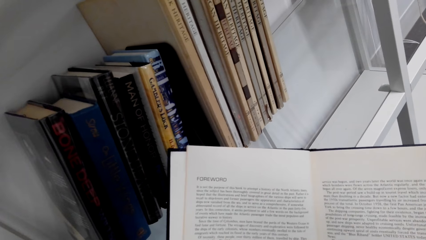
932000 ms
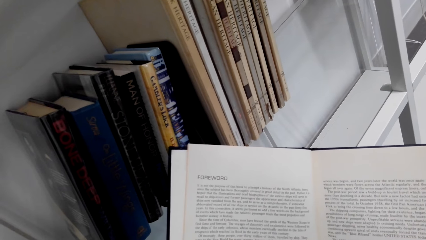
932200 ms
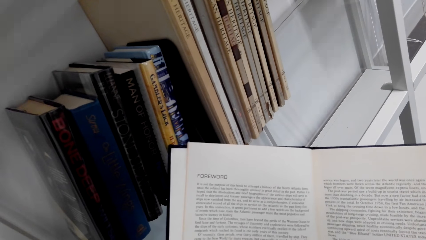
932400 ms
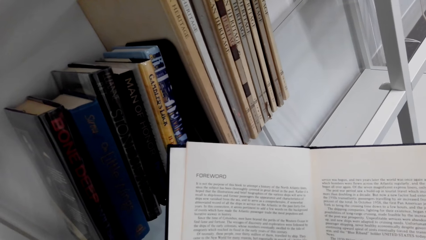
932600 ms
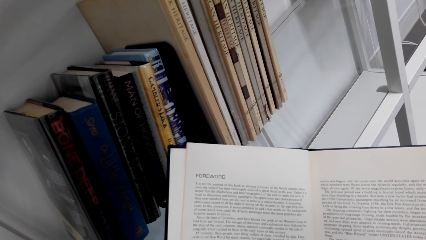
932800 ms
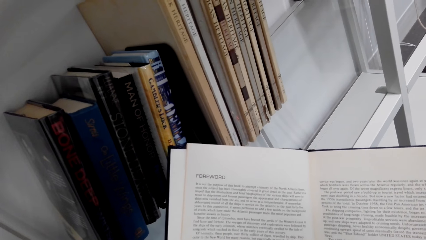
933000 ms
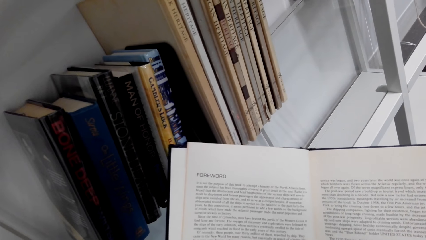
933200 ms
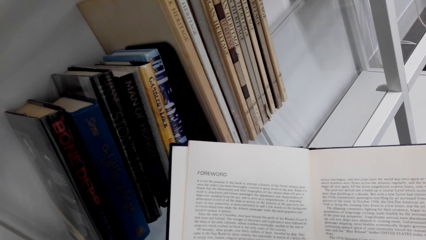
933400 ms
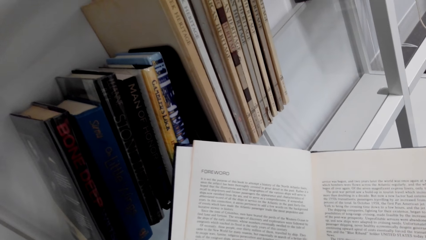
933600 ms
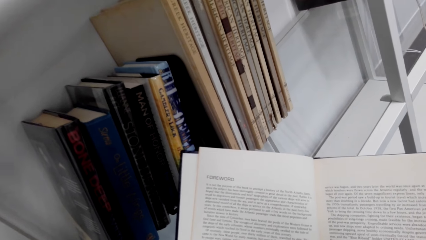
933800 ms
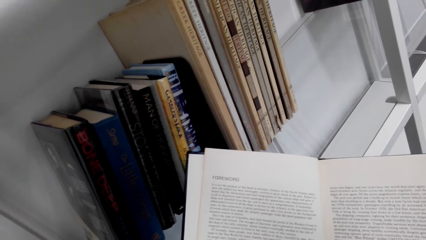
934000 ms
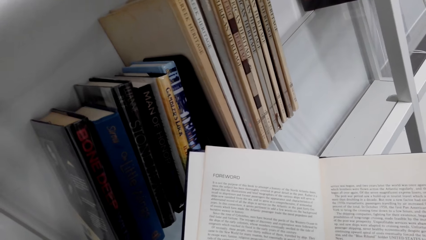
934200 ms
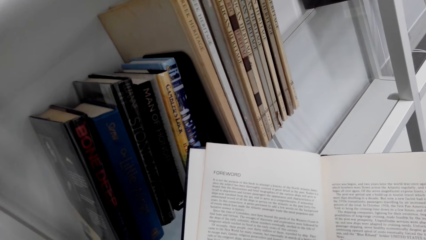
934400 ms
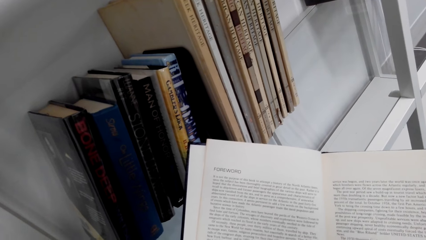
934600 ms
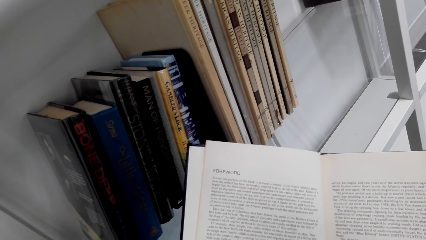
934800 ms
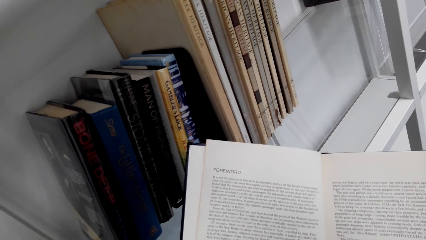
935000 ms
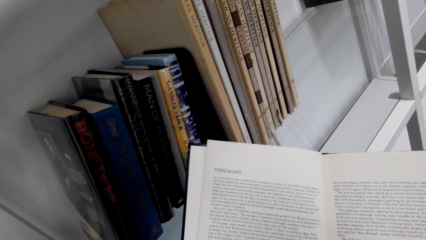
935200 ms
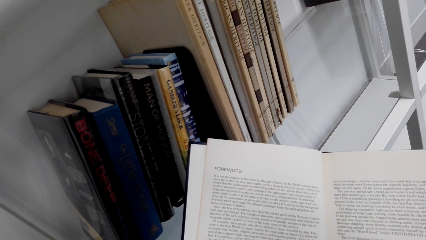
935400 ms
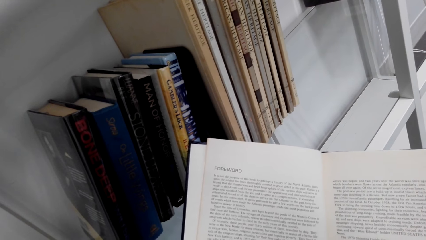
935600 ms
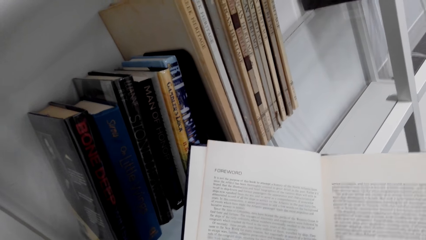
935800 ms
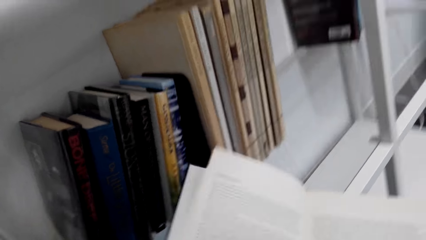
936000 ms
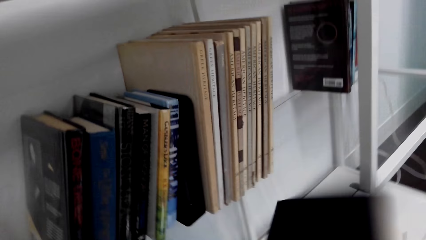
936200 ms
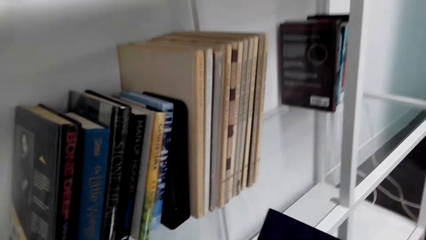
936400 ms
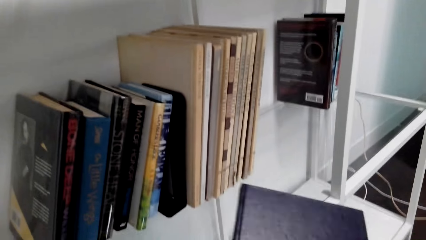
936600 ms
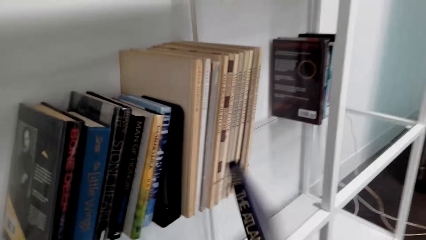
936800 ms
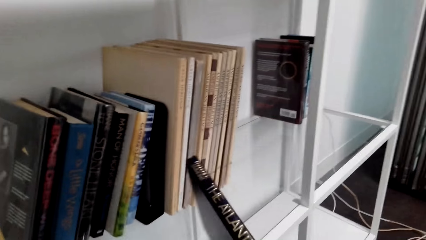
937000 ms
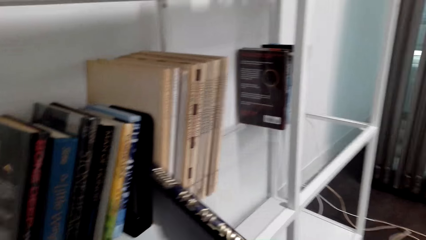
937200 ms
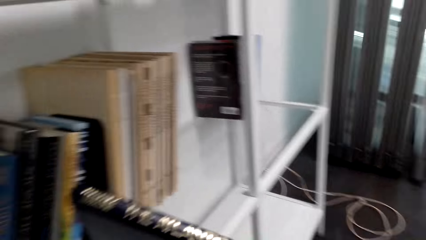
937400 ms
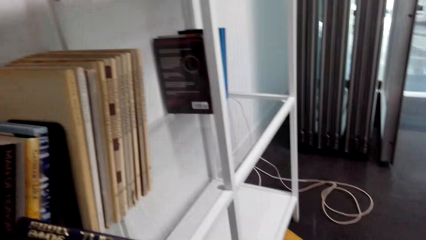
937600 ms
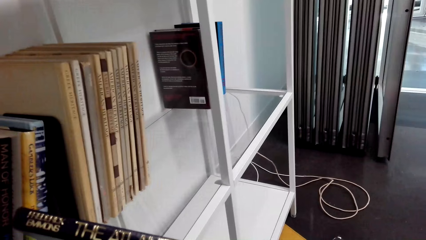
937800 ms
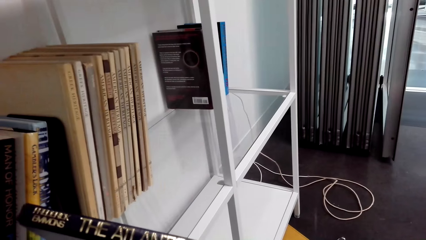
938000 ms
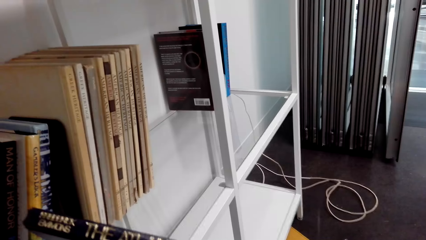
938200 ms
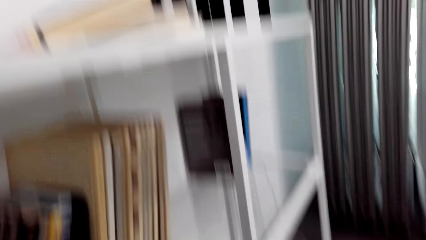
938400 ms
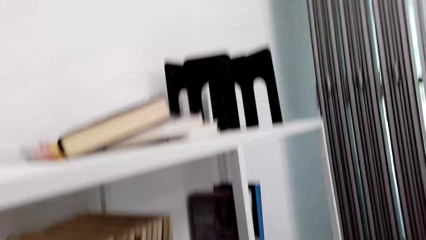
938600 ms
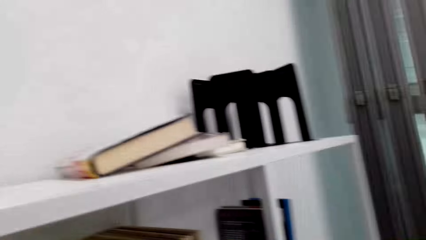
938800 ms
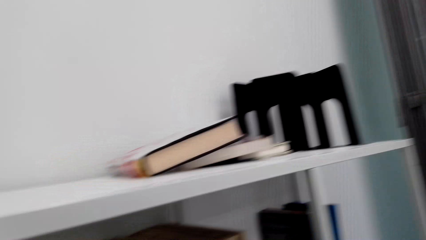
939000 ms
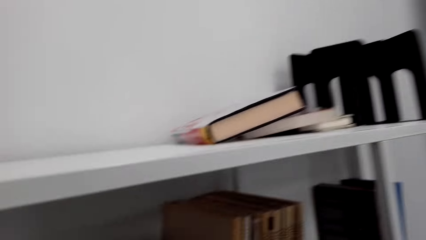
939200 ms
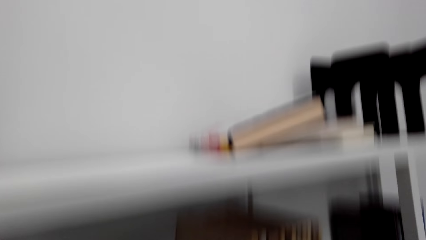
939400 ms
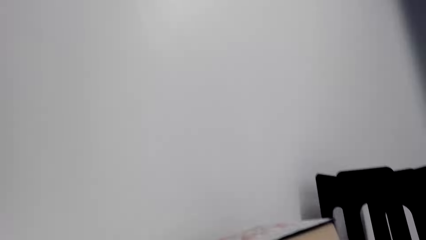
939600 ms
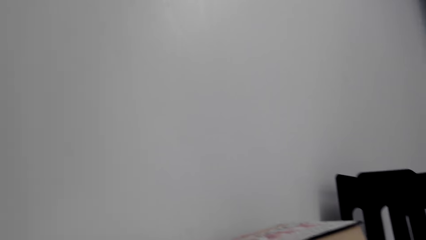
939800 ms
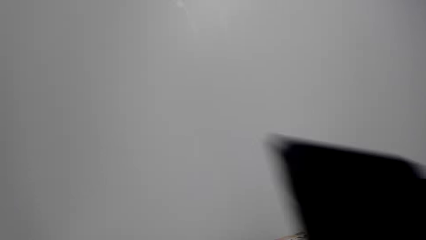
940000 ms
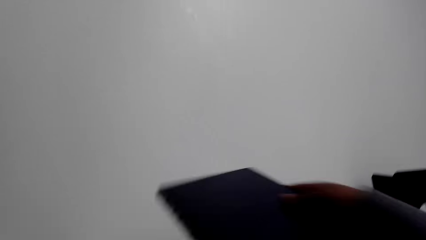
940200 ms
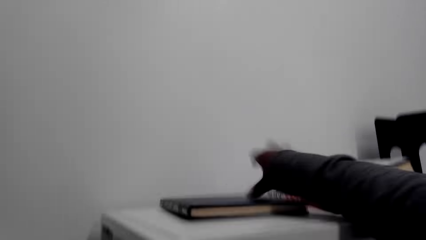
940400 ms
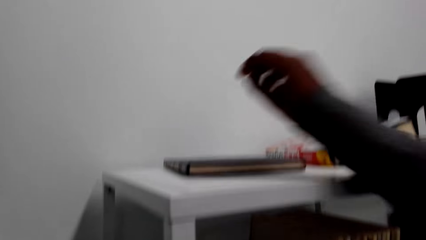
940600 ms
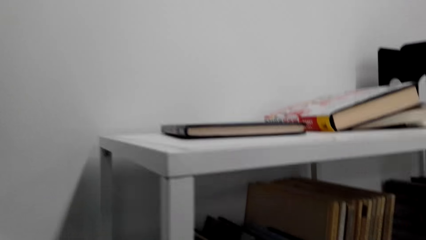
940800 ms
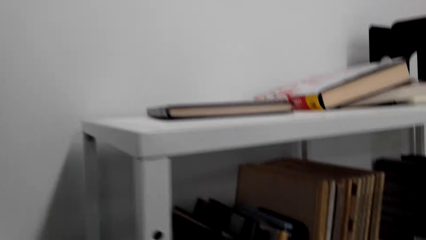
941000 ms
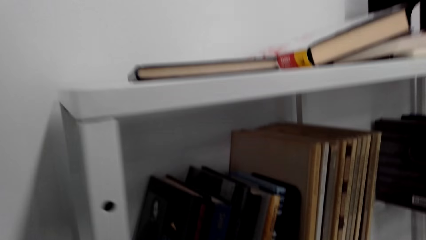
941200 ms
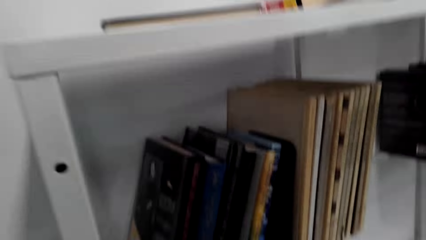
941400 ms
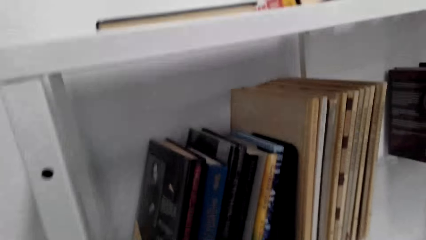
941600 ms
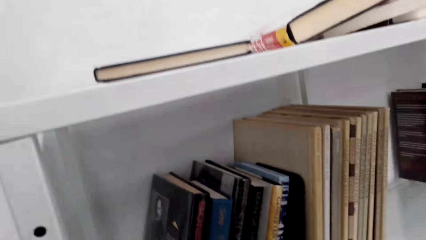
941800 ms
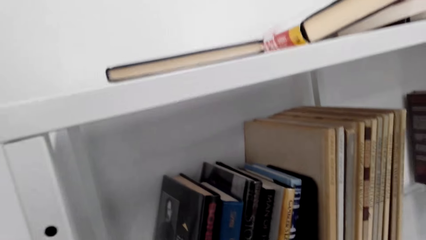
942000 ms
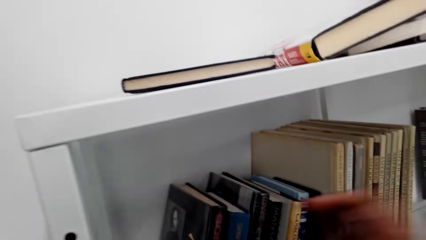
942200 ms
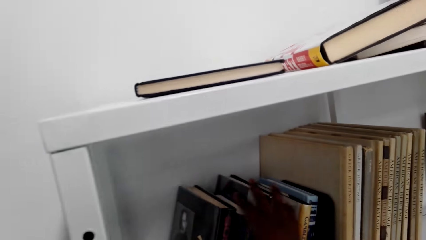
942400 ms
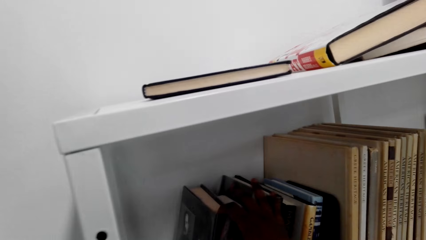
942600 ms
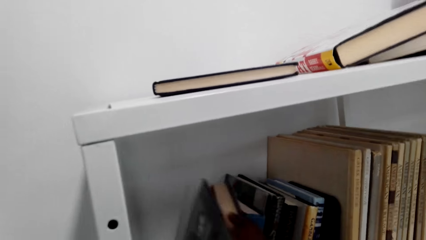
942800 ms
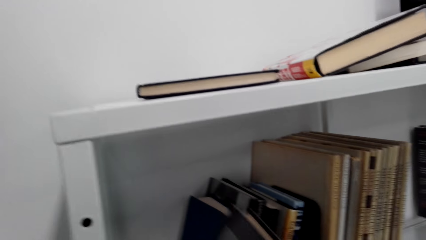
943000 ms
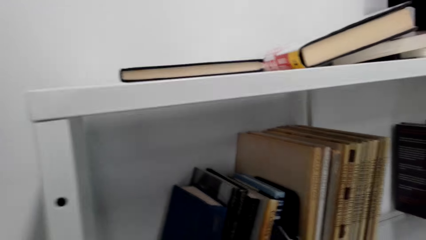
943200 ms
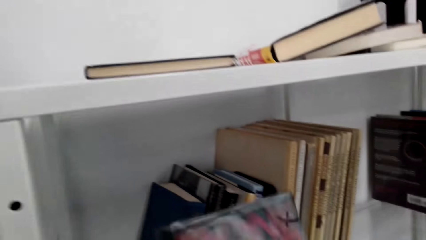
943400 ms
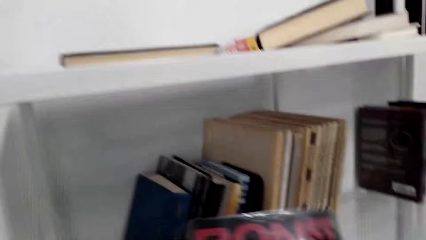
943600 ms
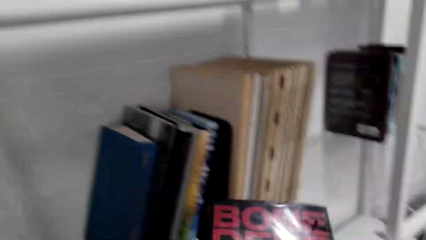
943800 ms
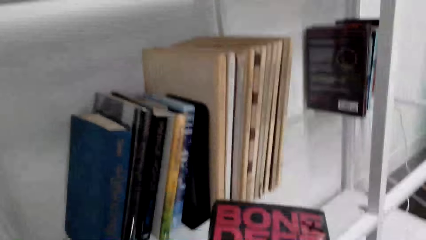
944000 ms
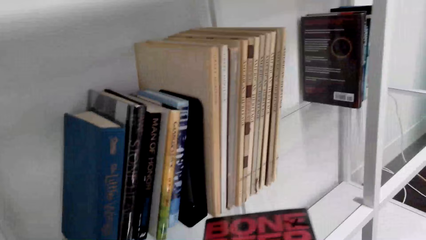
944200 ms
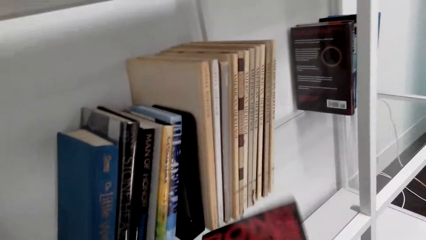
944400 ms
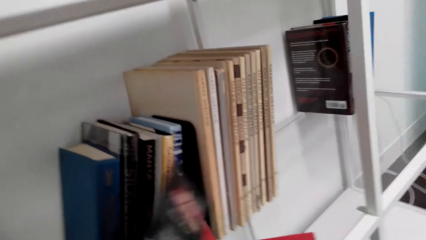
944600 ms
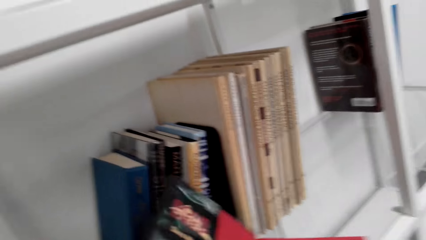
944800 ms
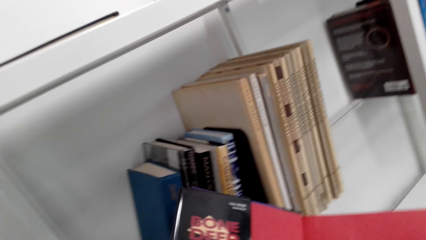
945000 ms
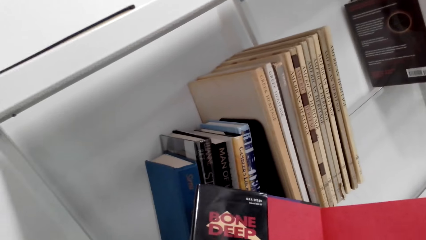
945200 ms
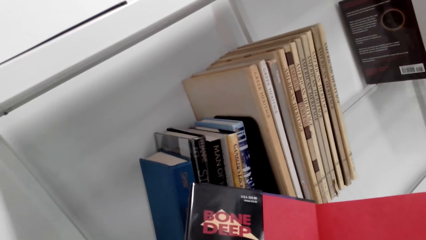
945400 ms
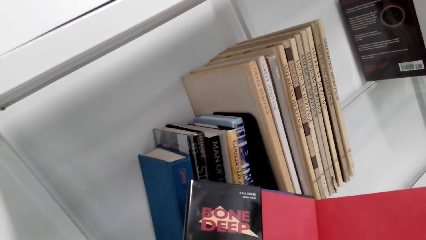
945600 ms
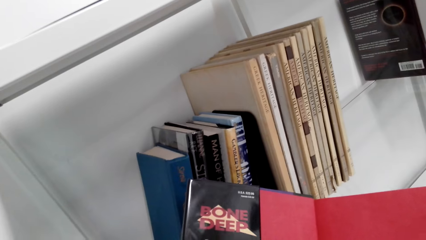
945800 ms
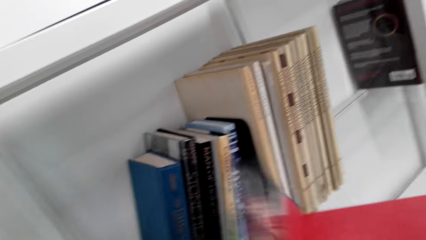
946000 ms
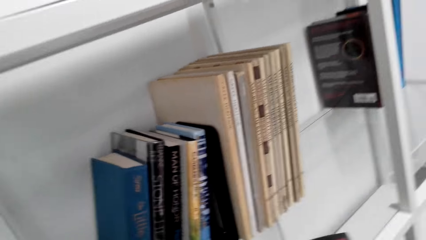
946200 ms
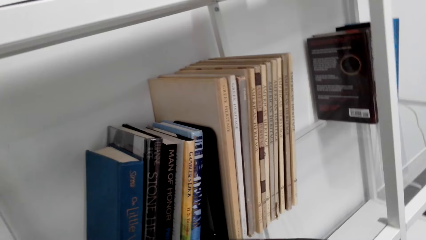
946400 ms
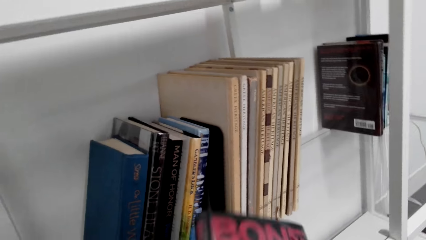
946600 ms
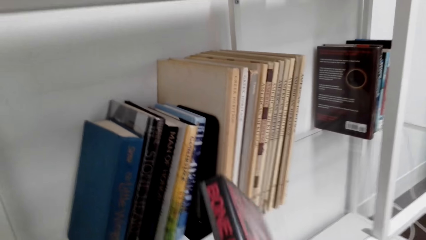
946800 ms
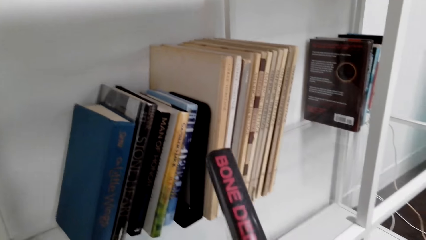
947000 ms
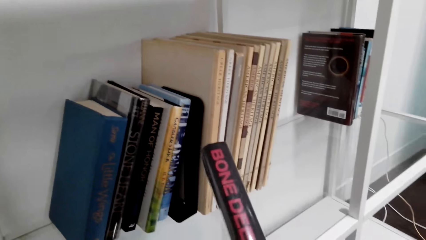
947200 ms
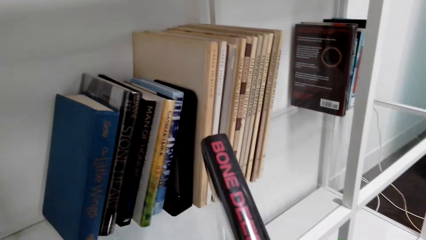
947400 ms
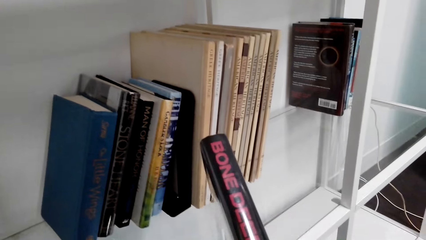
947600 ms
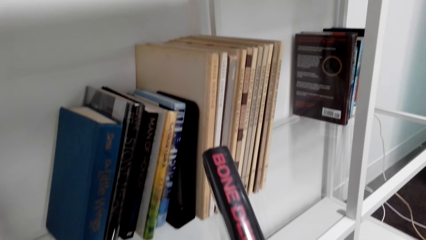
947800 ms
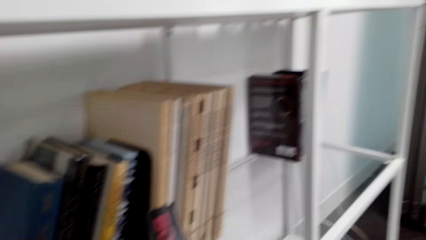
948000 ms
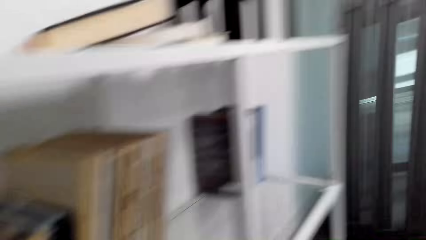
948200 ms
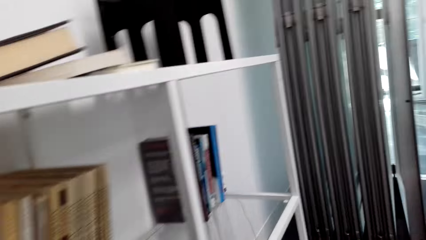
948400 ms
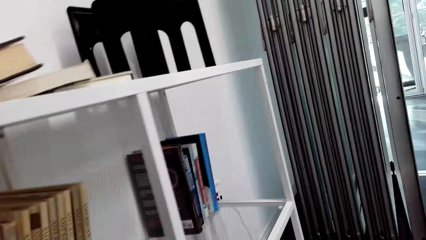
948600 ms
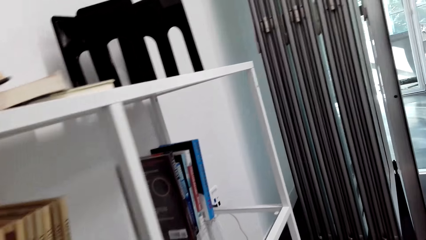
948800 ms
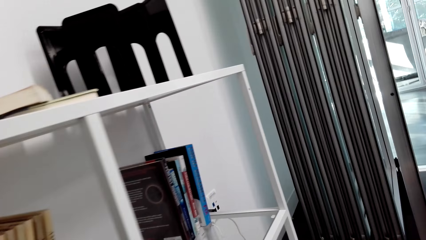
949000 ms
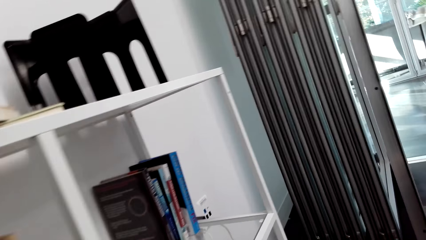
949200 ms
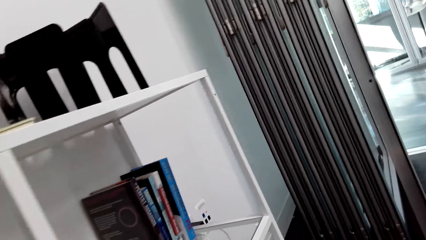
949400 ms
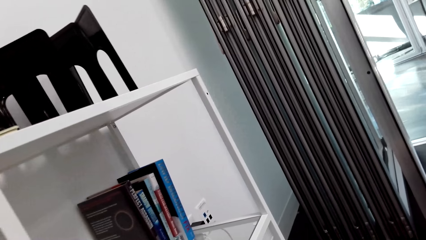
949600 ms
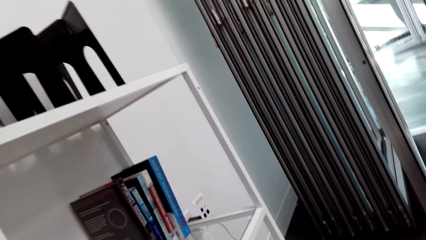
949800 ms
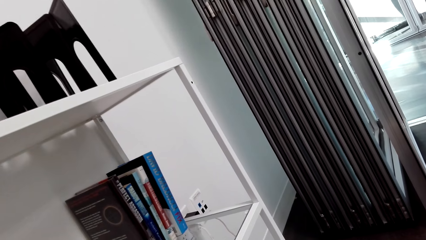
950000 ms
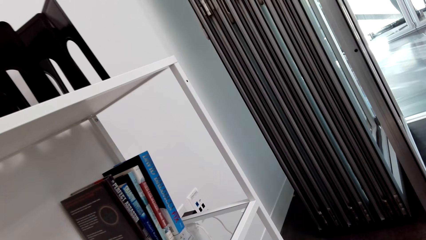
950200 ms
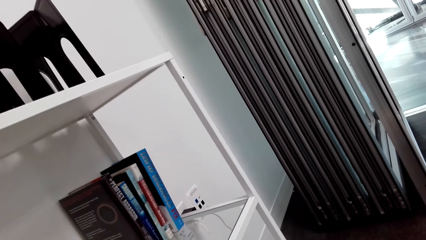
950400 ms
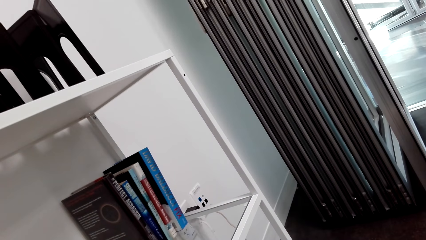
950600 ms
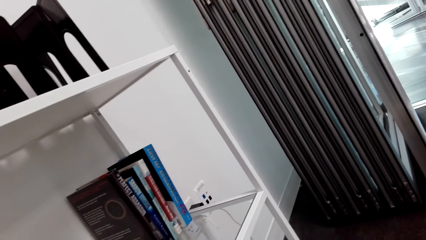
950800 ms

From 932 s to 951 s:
The camera wearer reads the book on the hands. They close the book with the left hand. They read the cover page of the novel. They turn the book with the right hand. They look around. They raise the novel. They put the novel on the cabinet with the right hand. They look in the cabinet. They take a novel from the cabinet with the right hand. They look at the cover page of the novel. They hold the book with both hands. They open the novel, read the novel, close the novel. They read the cover page of the novel. They turn the book with both hands. They look around.
